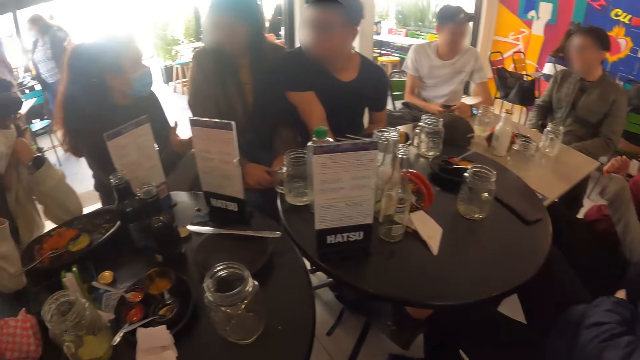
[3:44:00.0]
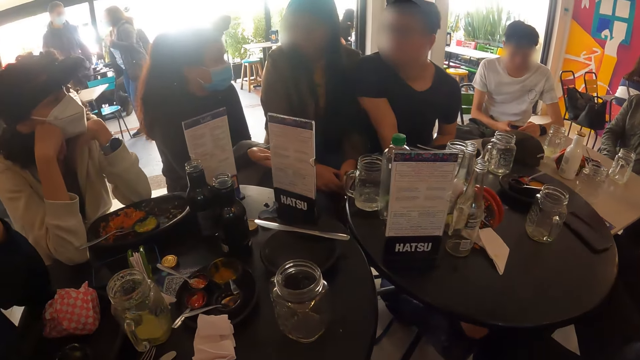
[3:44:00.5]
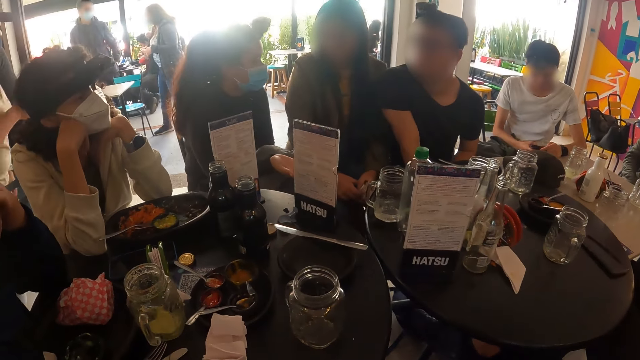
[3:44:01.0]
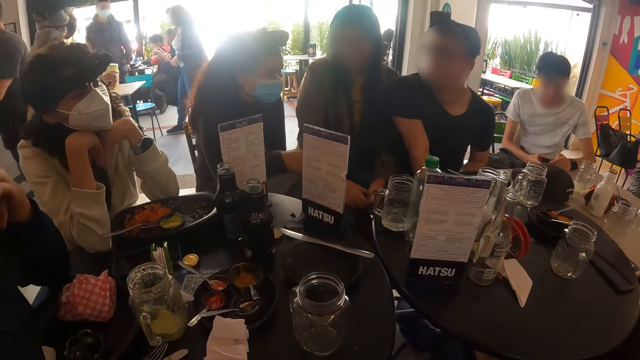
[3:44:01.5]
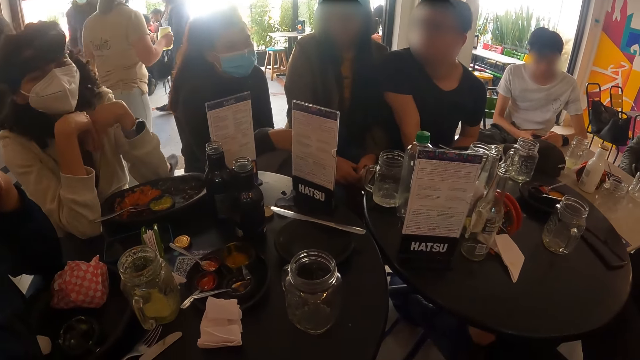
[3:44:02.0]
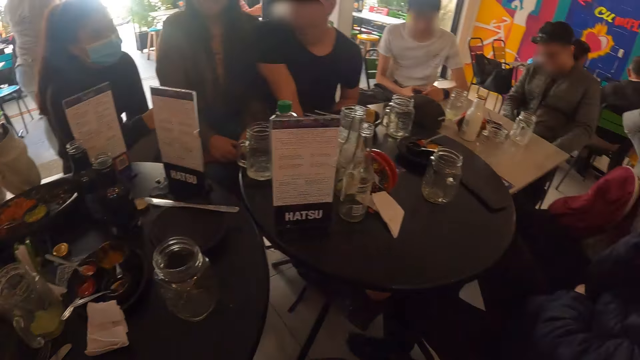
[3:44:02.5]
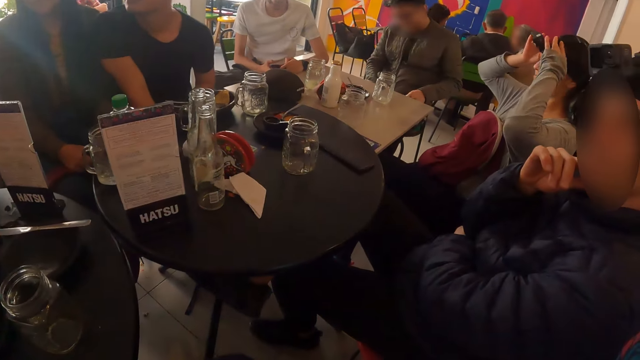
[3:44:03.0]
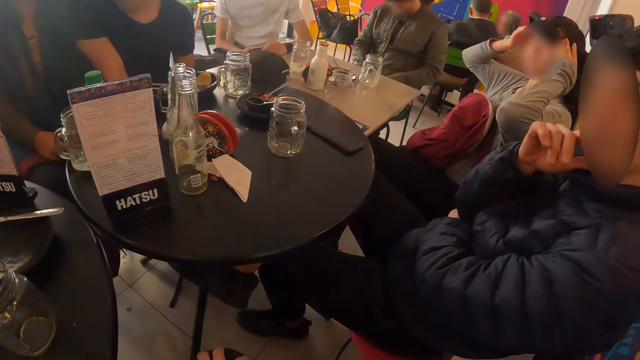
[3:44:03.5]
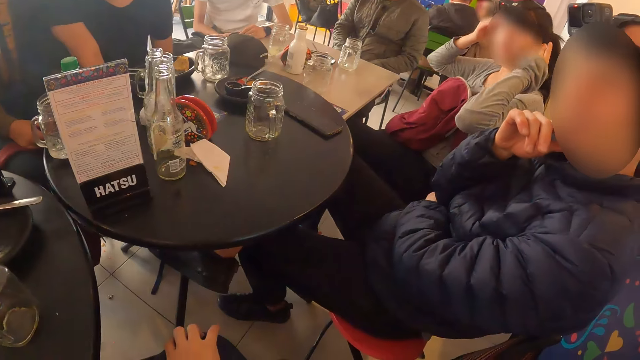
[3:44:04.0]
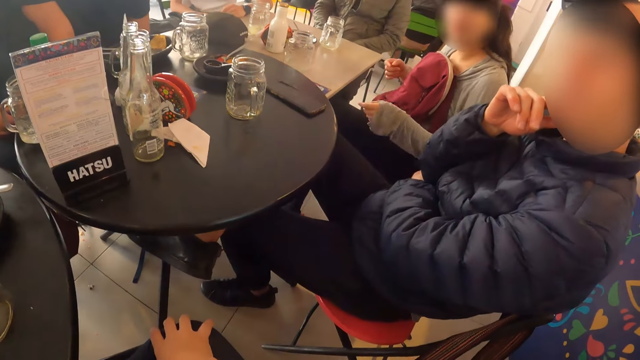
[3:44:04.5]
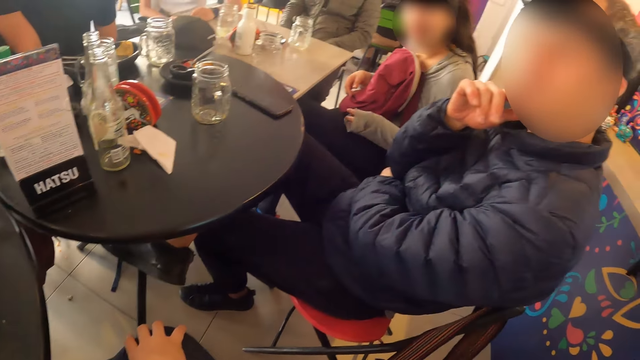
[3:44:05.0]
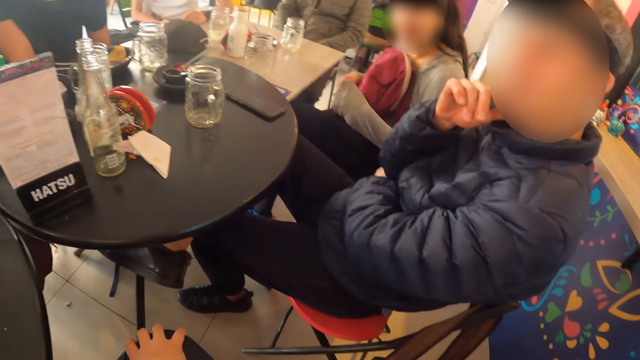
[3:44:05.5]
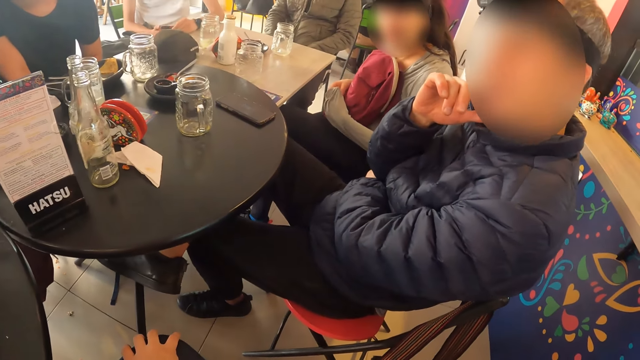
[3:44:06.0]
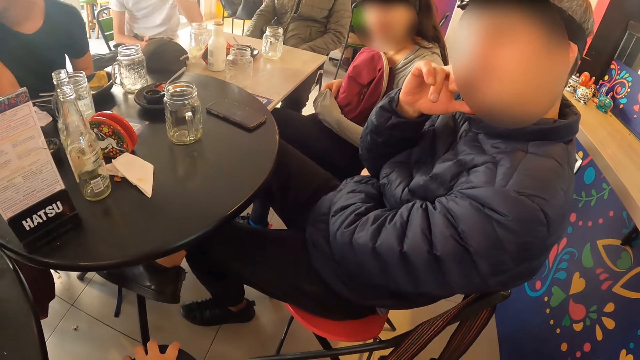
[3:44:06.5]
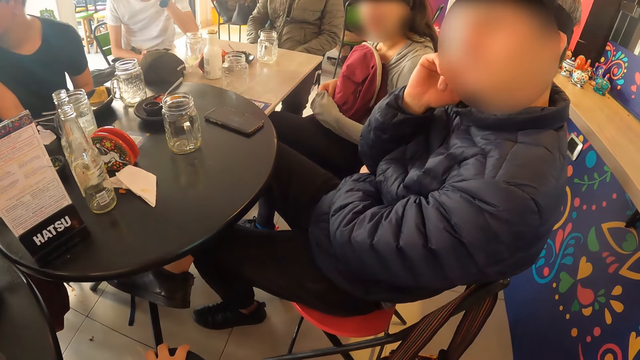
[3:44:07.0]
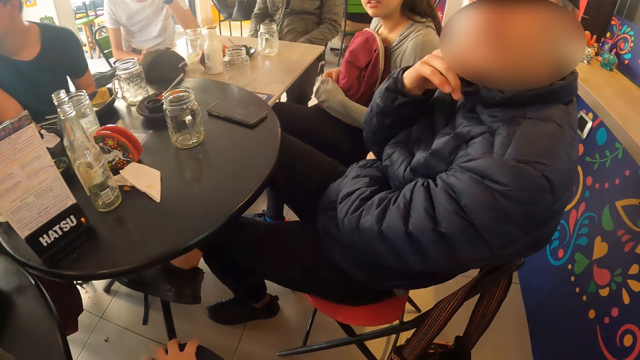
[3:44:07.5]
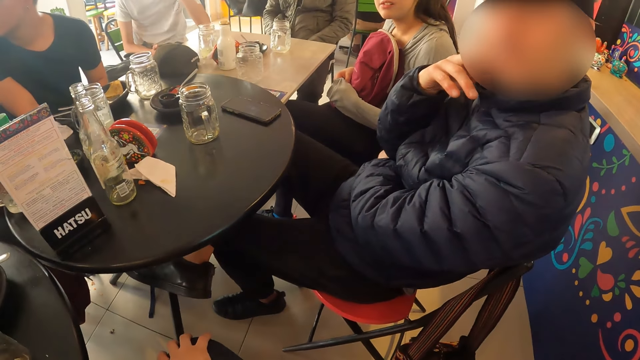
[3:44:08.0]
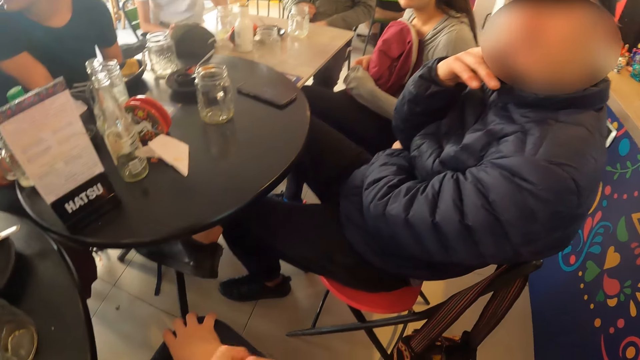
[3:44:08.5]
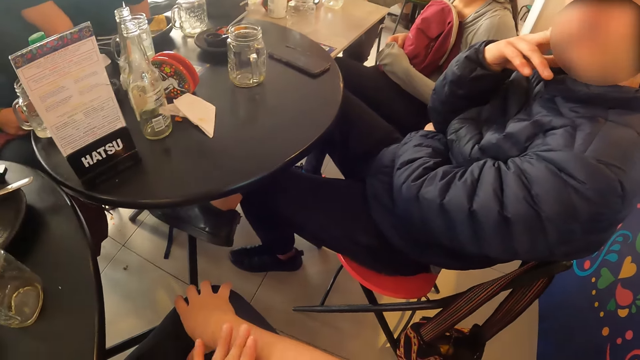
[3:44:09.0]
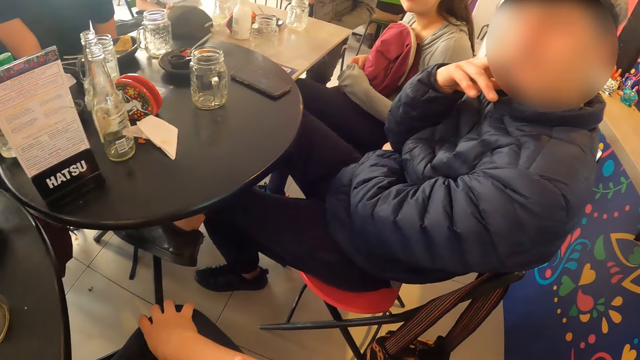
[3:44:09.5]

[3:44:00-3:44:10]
A woman wiggles on the chair. The camera wearer looks around the table. A man presses the phone with both hands. The woman touches her head with both hands. The camera wearer places his right hand on his right leg. The man raises his left hand.

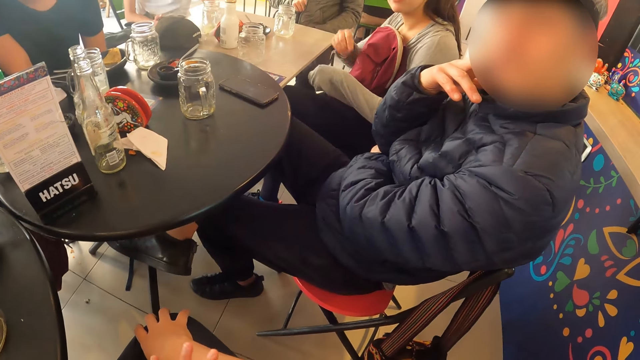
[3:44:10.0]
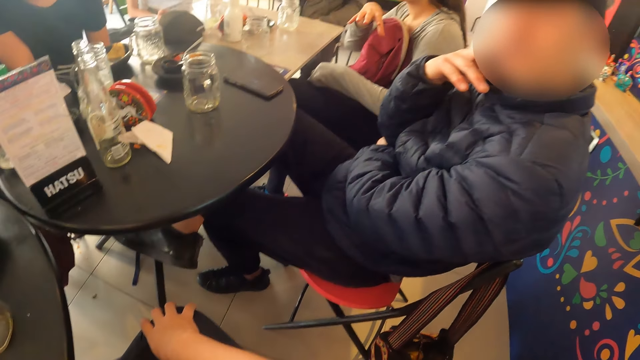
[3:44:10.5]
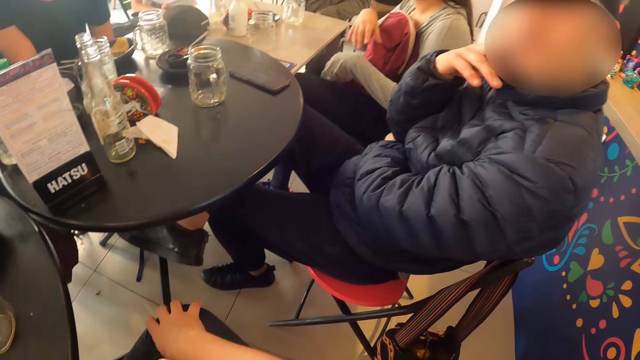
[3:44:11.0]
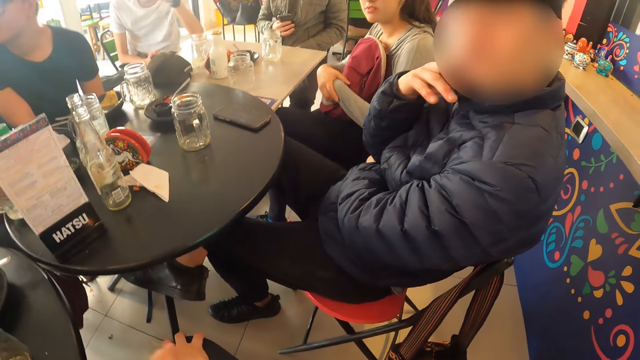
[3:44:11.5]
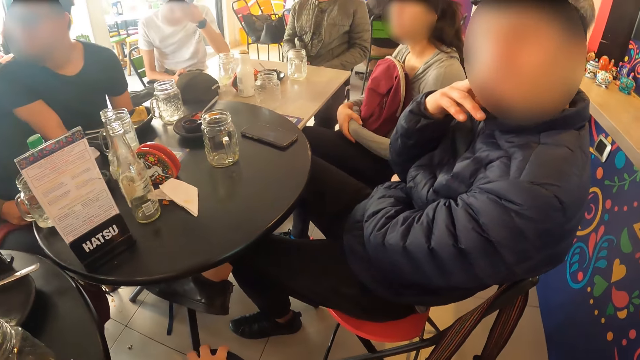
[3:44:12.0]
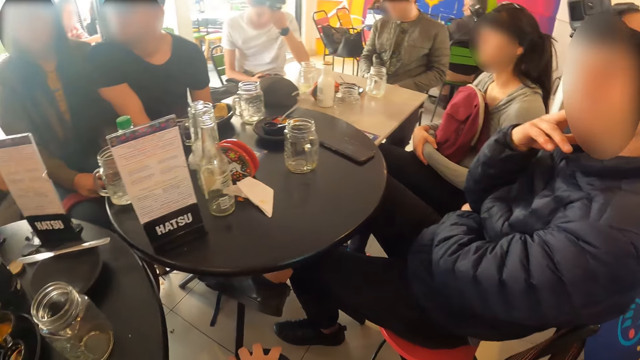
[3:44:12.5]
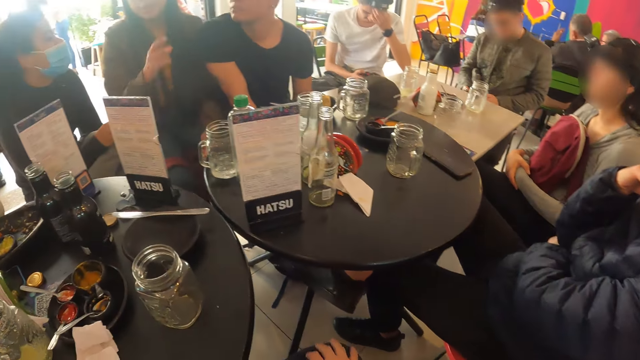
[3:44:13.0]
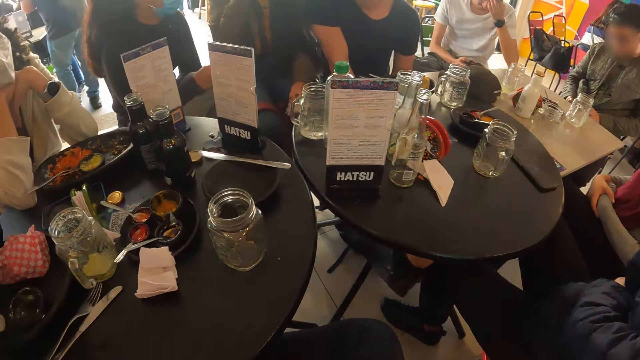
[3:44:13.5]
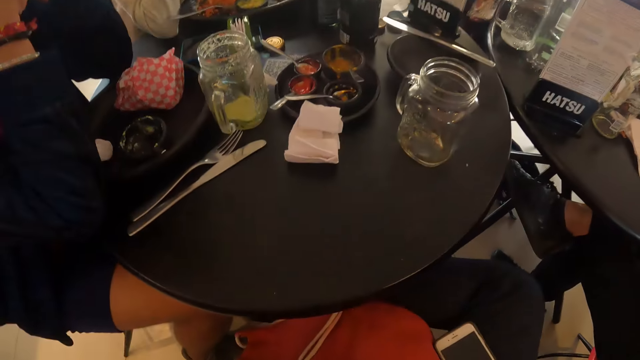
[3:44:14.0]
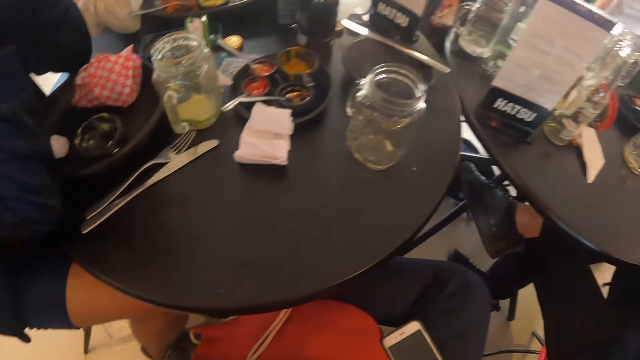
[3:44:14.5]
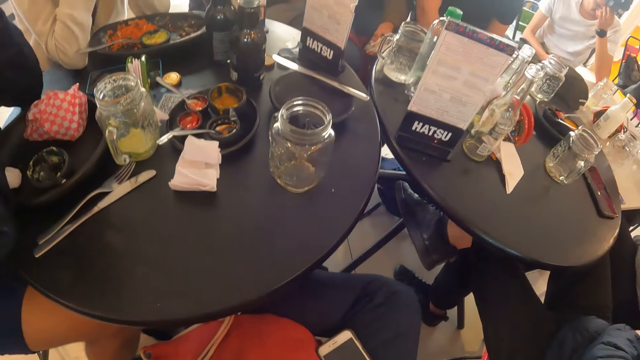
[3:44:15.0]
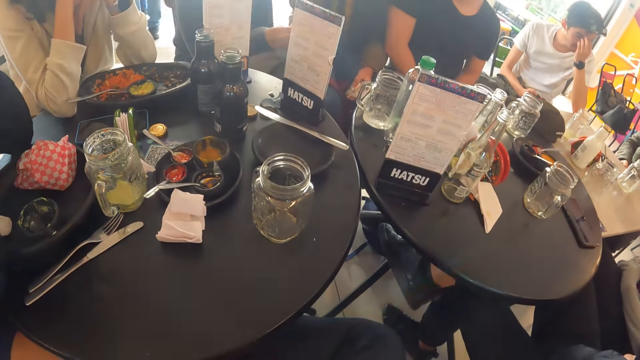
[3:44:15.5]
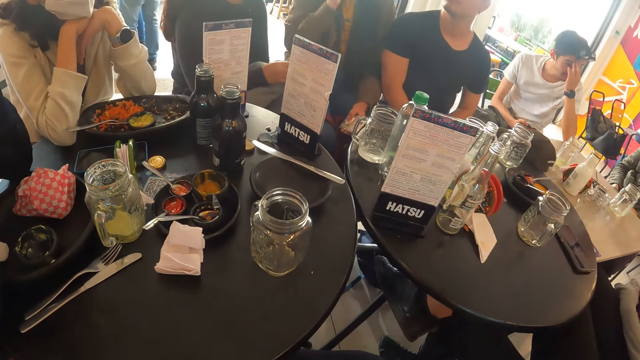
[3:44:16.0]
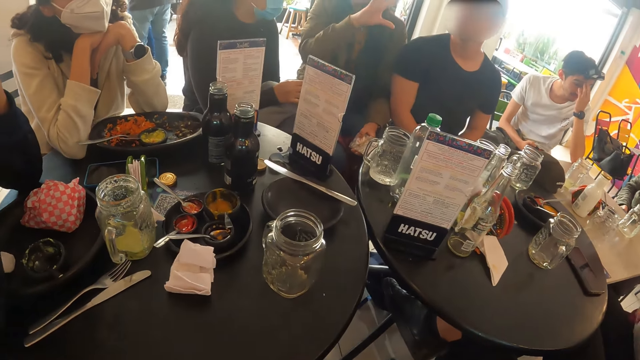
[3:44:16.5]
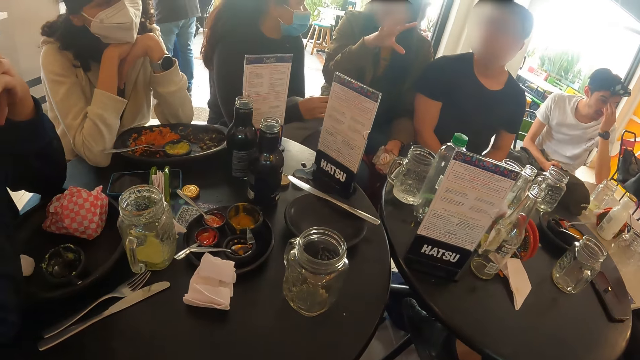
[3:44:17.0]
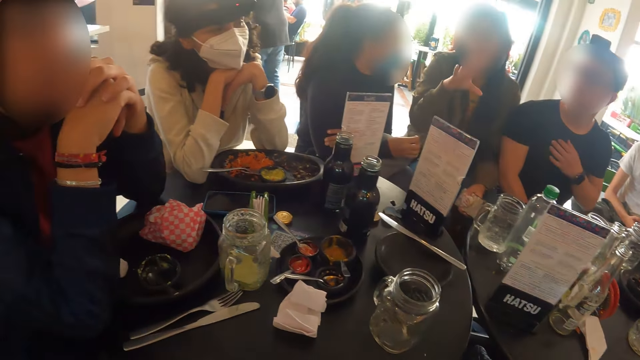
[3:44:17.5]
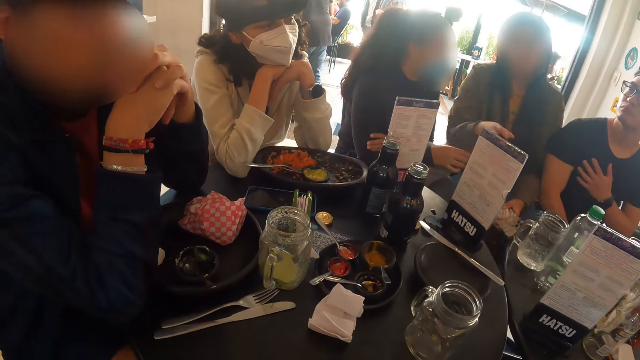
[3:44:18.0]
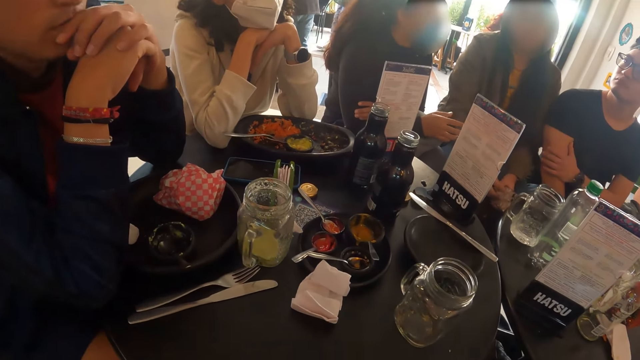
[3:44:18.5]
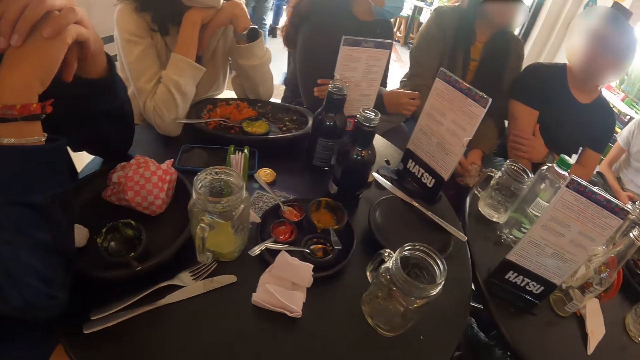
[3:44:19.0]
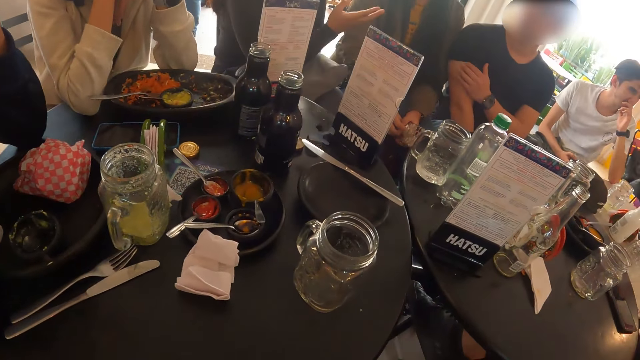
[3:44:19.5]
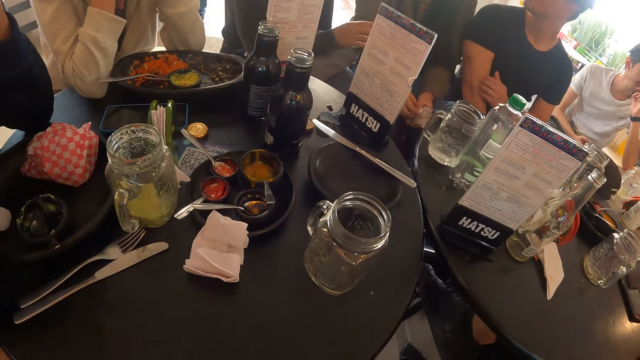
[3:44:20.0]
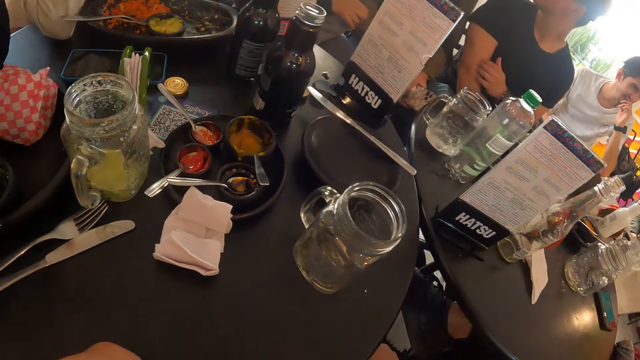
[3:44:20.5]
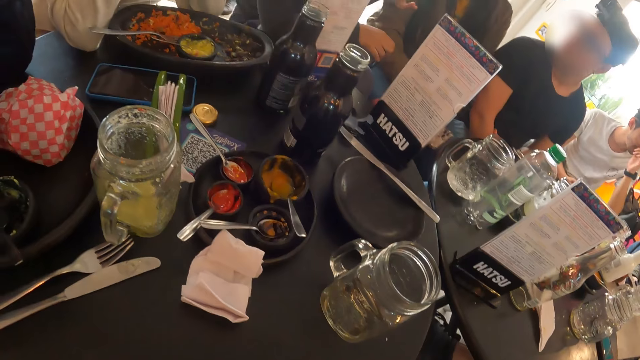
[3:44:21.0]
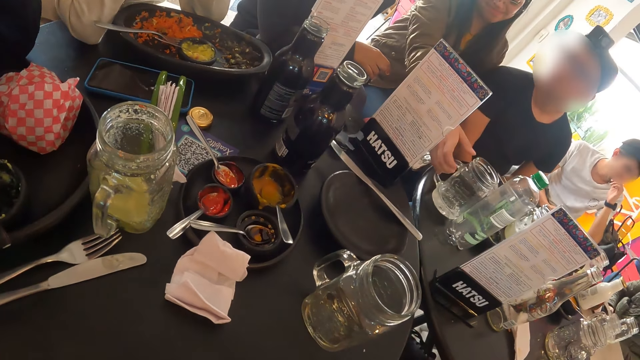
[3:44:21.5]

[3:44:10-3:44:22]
The camera wearer gesticulates with his left hand. A woman gesticulates with her right hand. A man presses the phone with his right hand. The woman holds her left hand with her right hand. Another woman raises her right hand. The other woman gesticulates with her right hand. Another man rubs his chest with his left hand and rubs his right arm with his left hand. A third woman gesticulates with her right hand.
